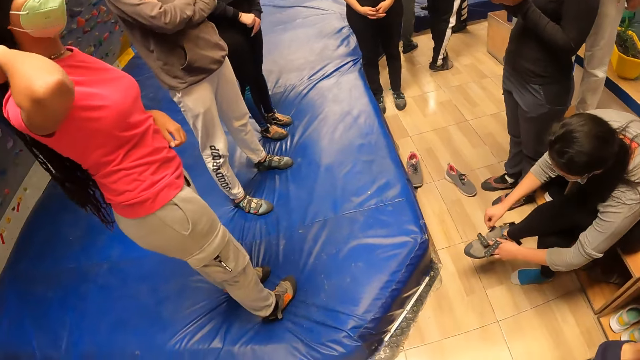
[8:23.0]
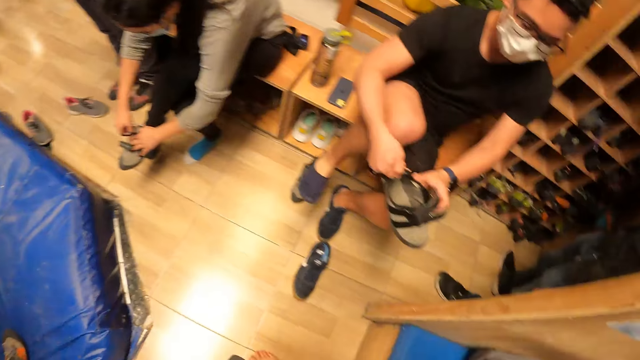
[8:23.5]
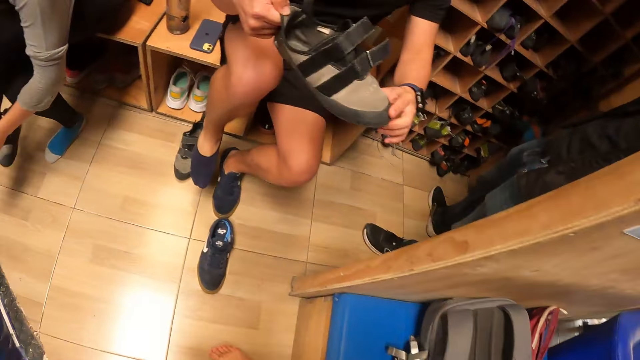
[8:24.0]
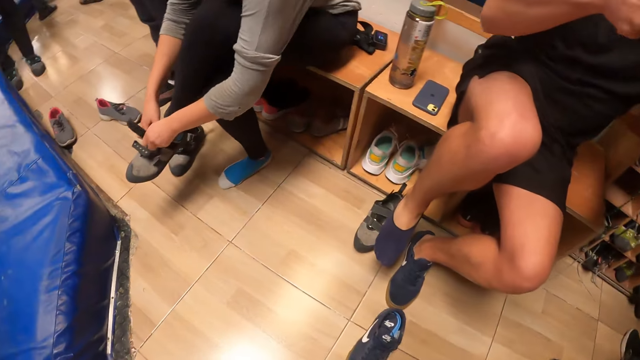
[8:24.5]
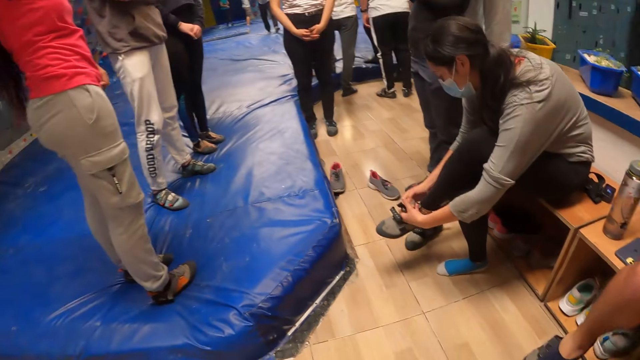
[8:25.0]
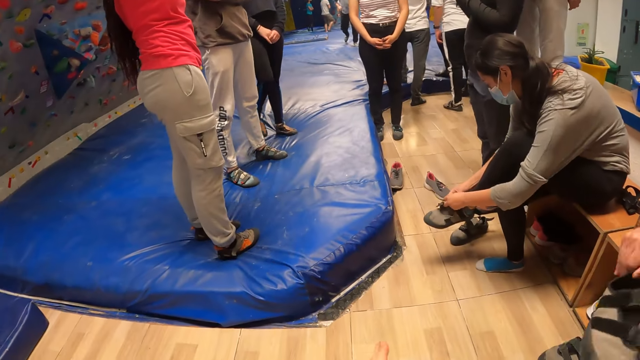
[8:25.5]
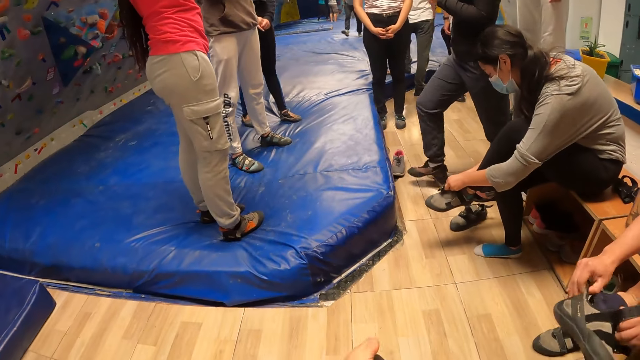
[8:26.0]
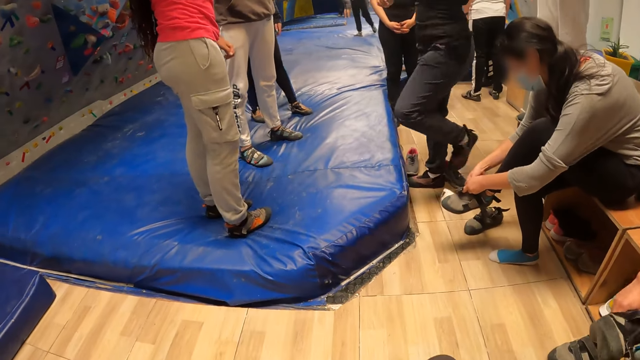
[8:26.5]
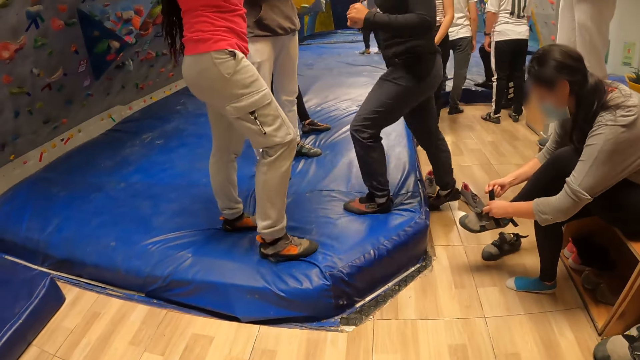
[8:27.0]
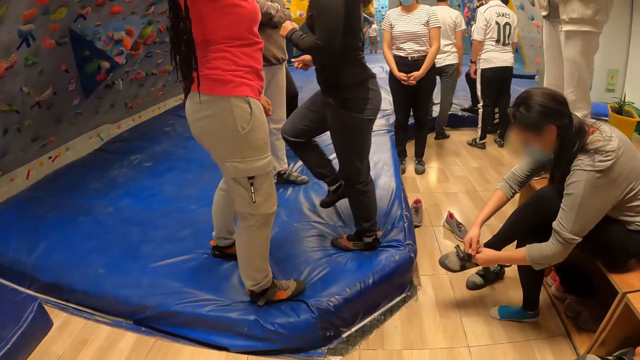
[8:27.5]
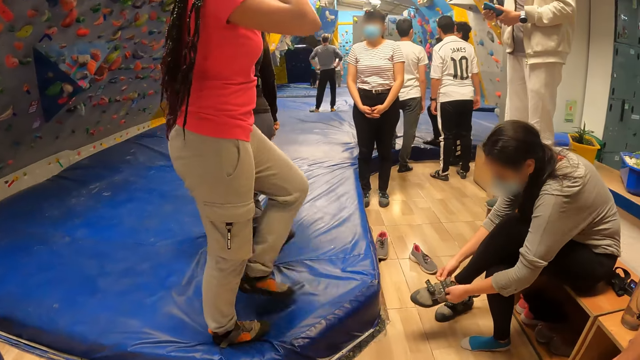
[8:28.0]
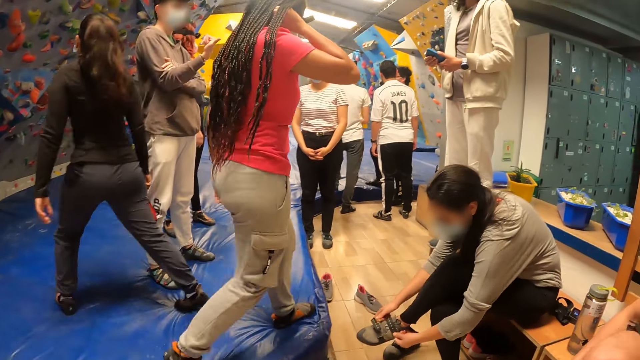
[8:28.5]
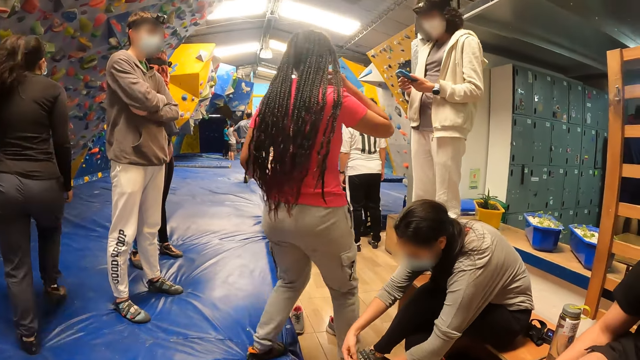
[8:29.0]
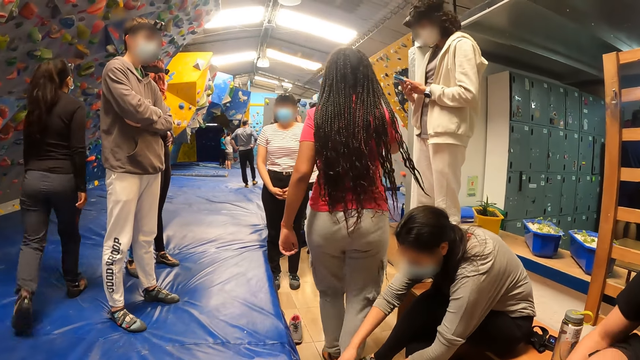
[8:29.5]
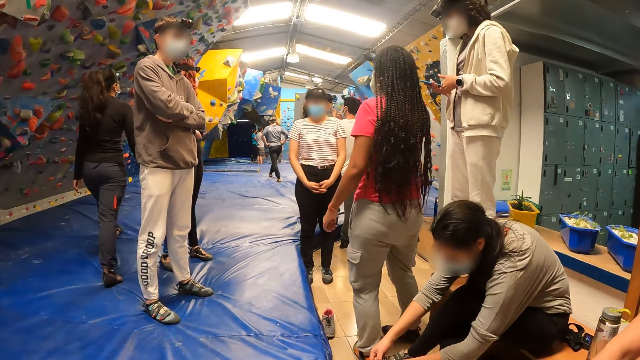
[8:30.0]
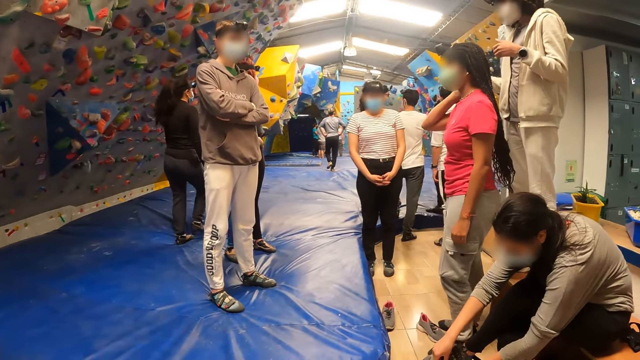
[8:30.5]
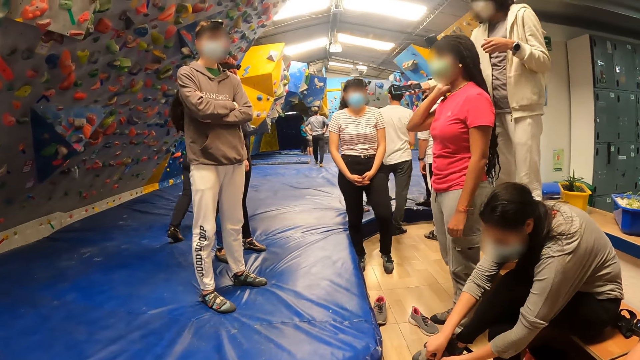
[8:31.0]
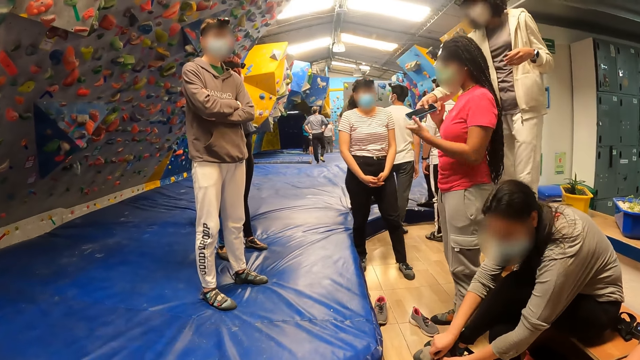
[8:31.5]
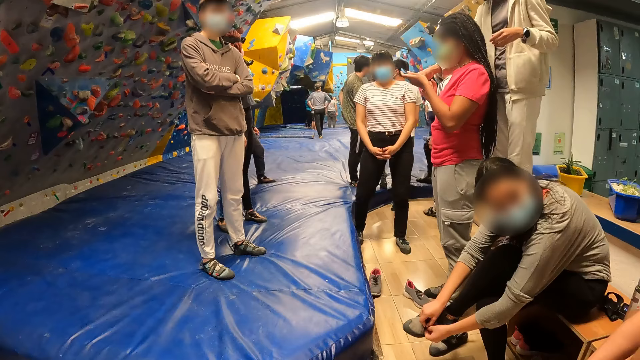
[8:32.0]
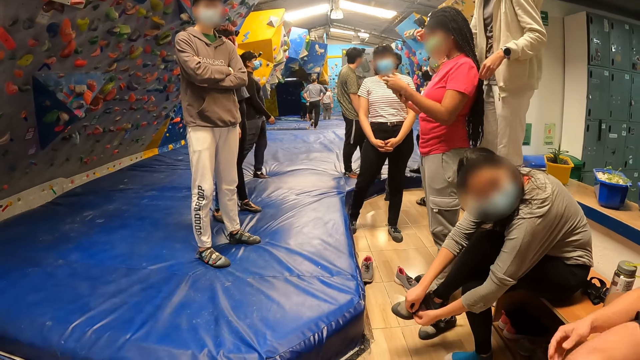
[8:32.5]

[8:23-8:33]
The camera wearer looks around. They point a finger, drop down the hand, and move.

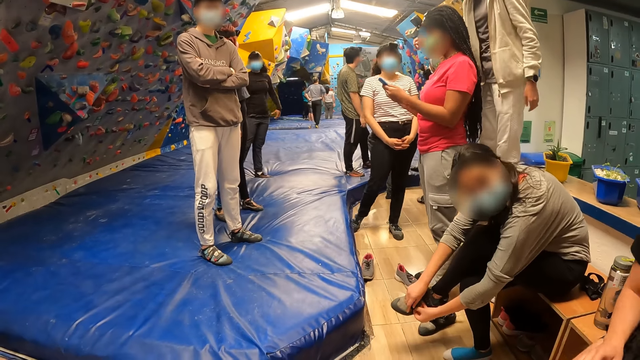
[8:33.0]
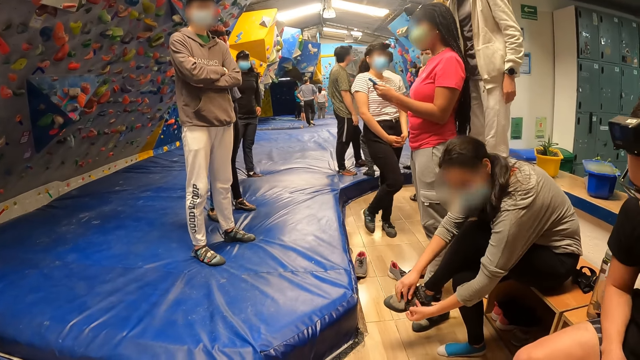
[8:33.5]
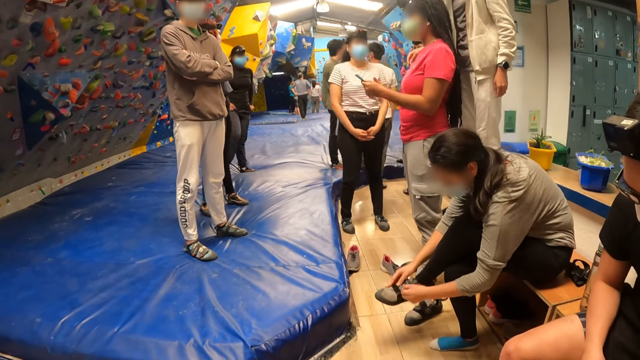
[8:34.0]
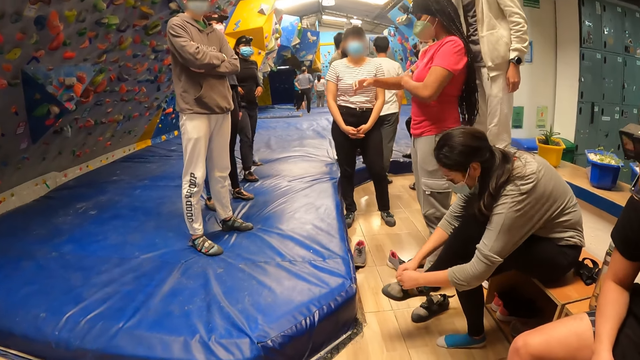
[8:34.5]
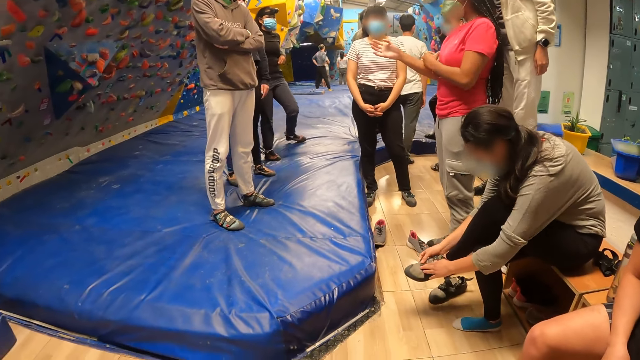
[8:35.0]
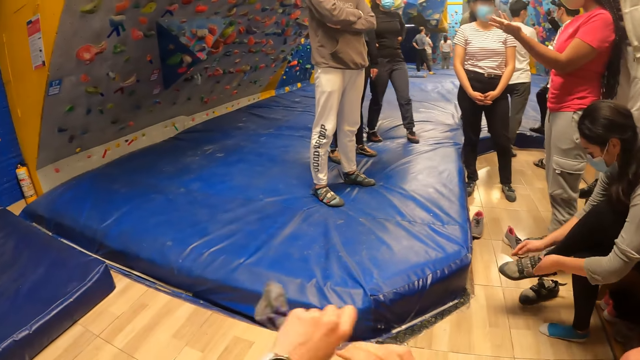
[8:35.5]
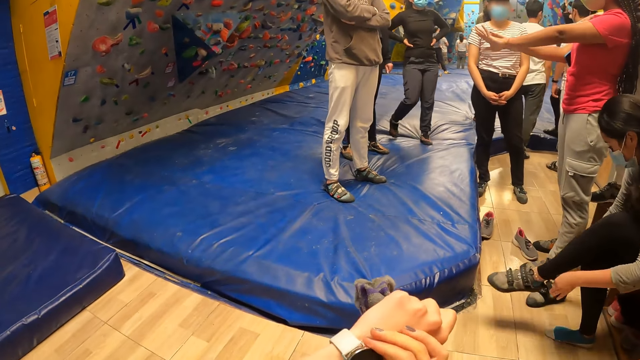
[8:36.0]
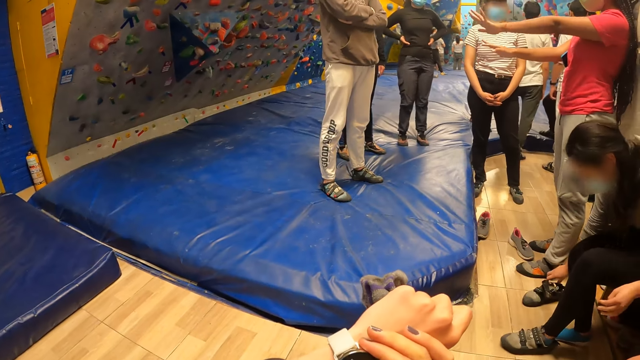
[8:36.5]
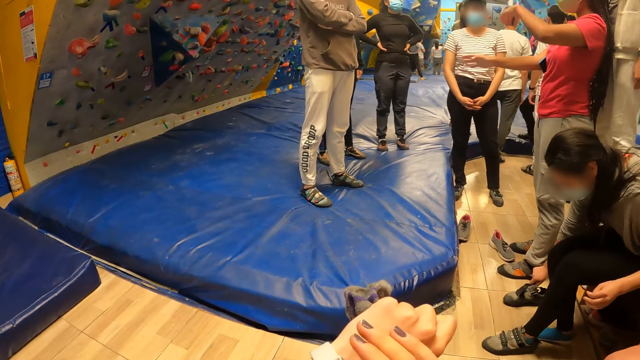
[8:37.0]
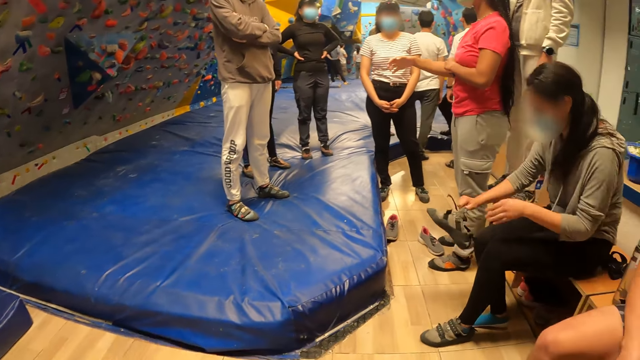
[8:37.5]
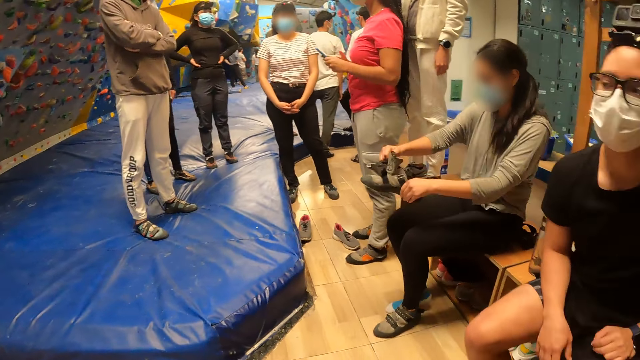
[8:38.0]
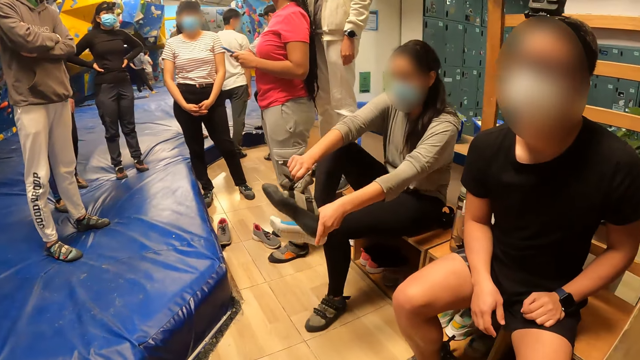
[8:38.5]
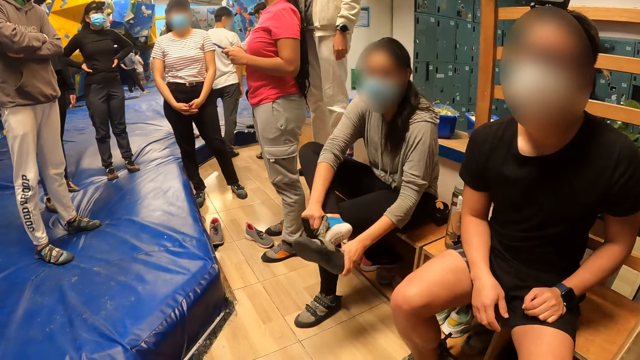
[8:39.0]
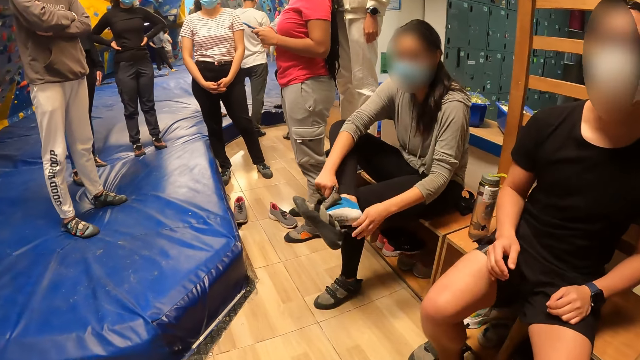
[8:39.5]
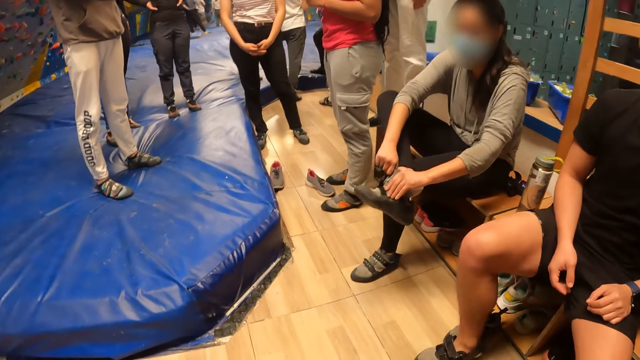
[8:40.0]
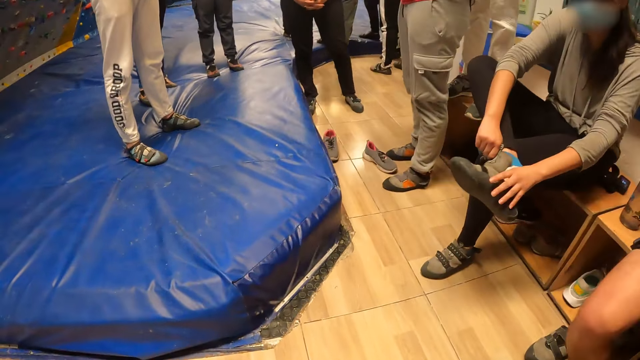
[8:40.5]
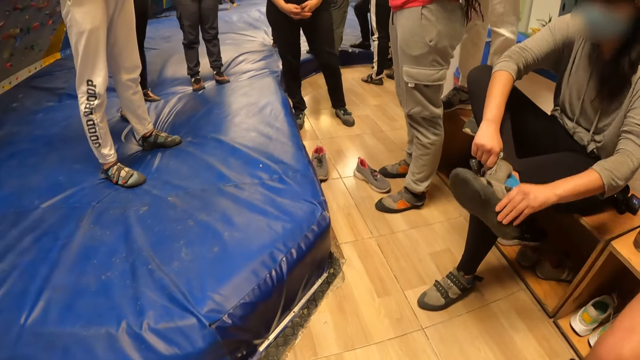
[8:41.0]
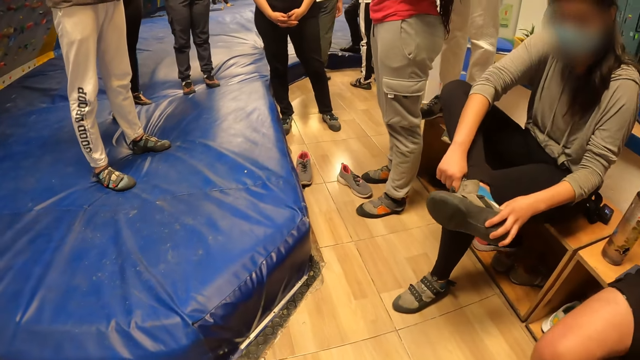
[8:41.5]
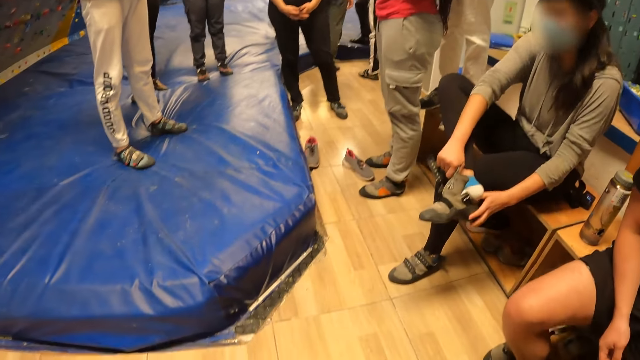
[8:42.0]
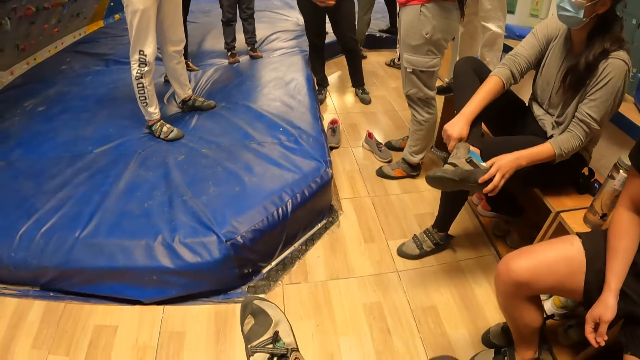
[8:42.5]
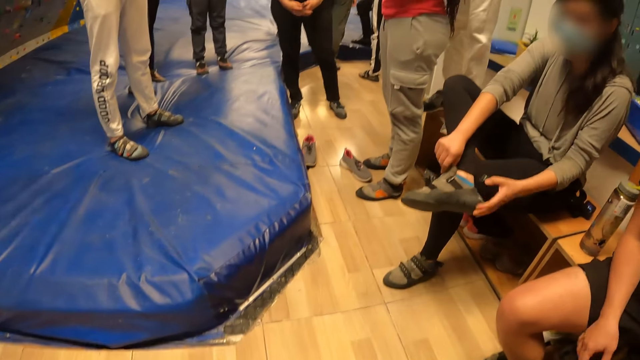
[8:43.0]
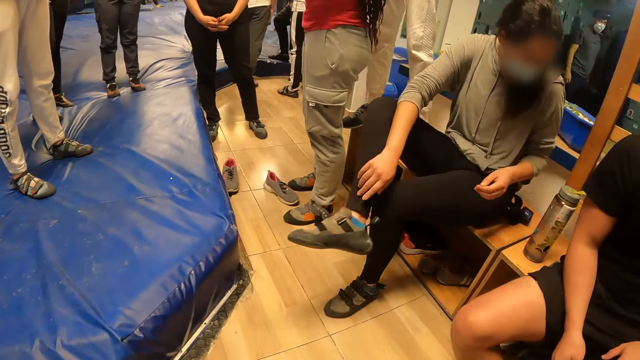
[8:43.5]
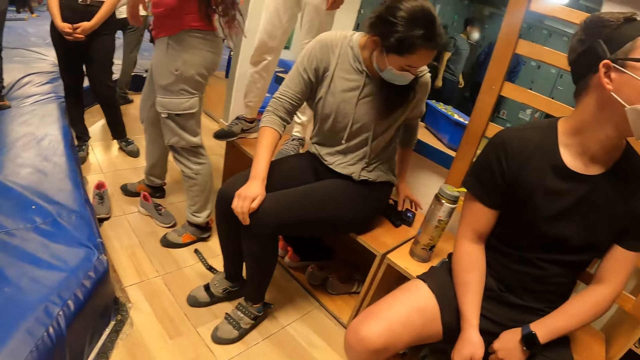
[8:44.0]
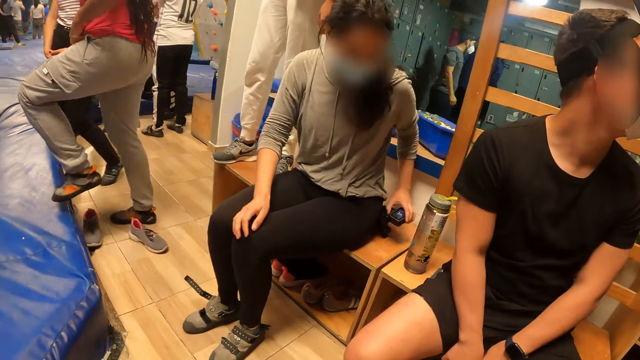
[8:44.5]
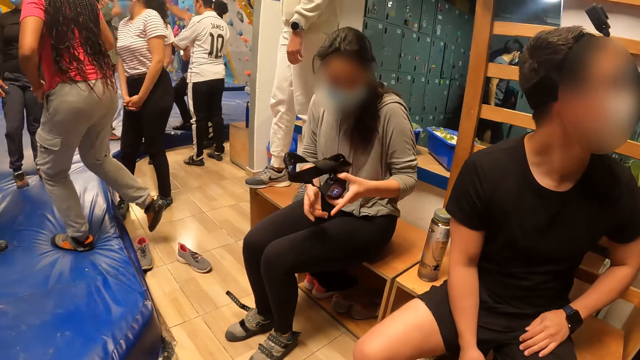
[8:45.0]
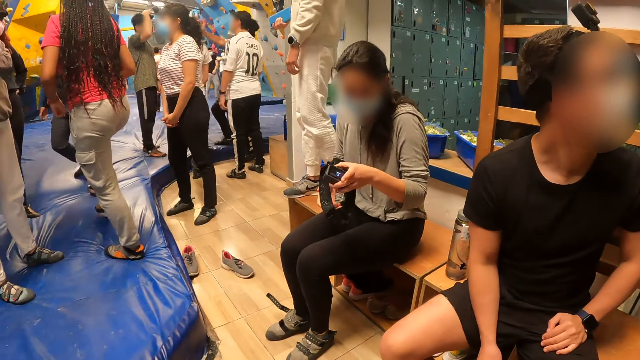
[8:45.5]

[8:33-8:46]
The camera wearer holds a cloth. They drop down the hand. They look around. They stretch a leg and drop down the leg. The woman picks from a shelf with her left hand. The camera wearer looks around.
